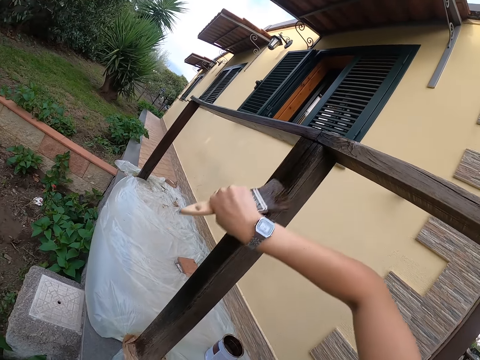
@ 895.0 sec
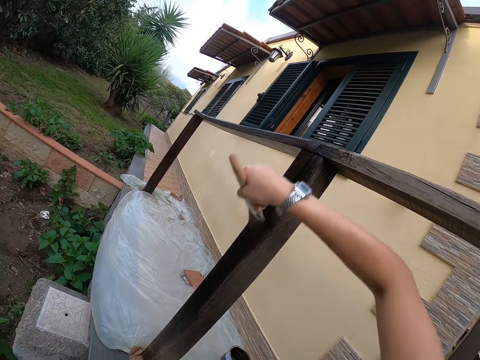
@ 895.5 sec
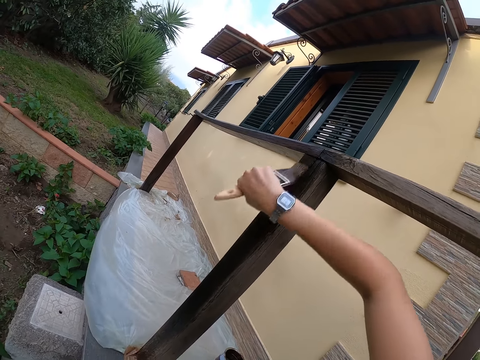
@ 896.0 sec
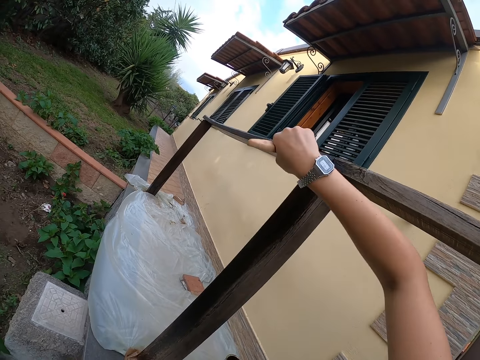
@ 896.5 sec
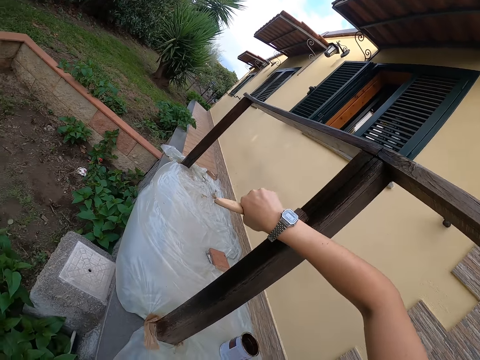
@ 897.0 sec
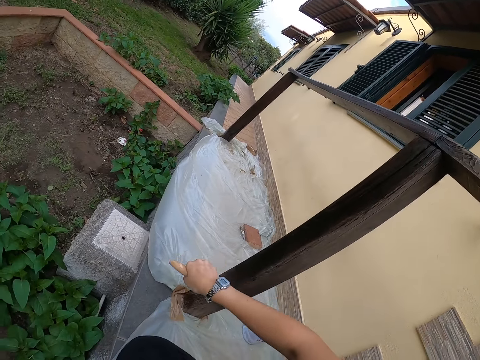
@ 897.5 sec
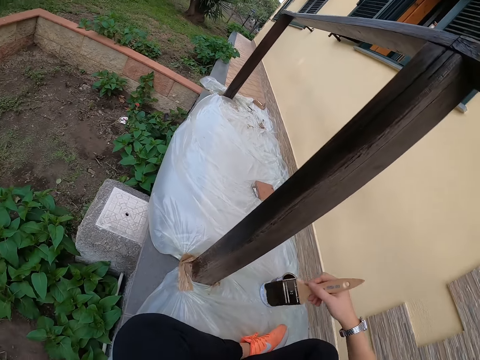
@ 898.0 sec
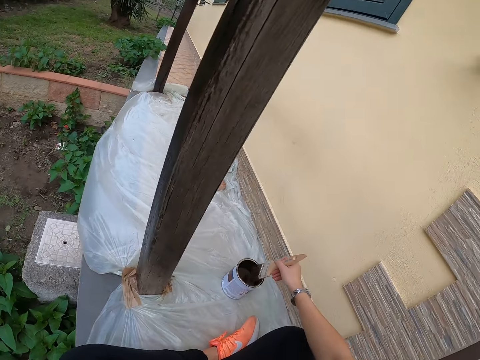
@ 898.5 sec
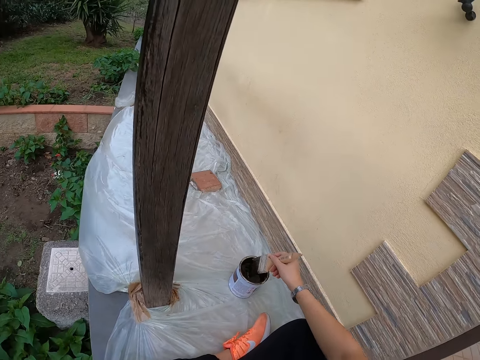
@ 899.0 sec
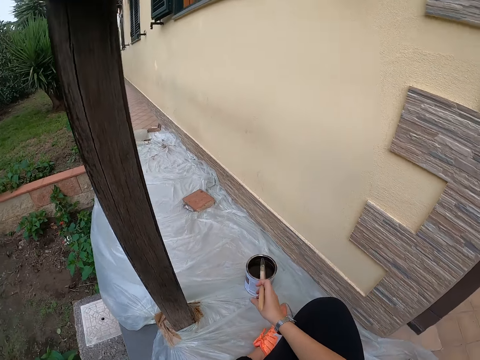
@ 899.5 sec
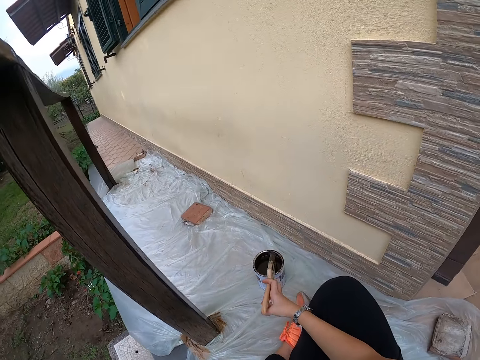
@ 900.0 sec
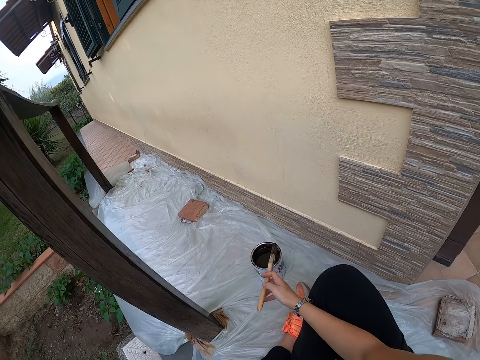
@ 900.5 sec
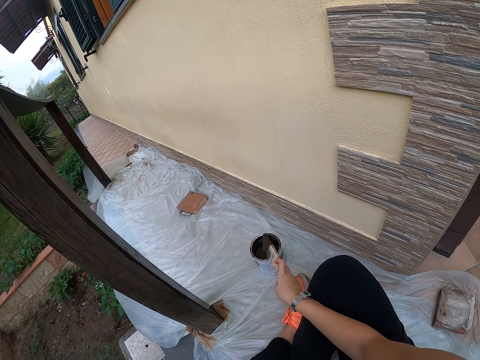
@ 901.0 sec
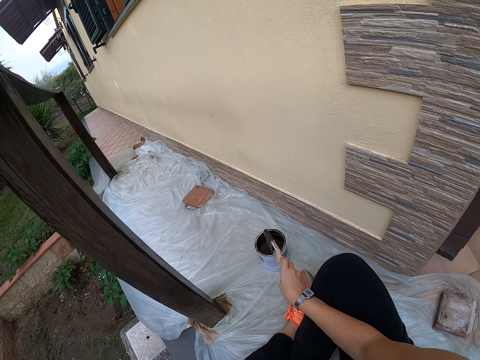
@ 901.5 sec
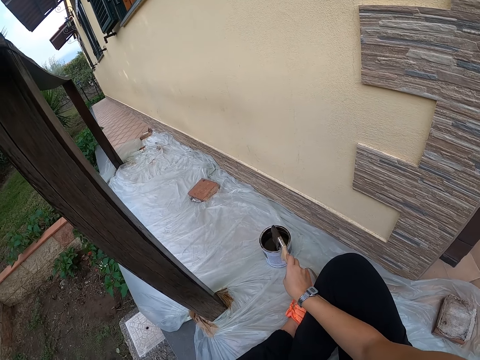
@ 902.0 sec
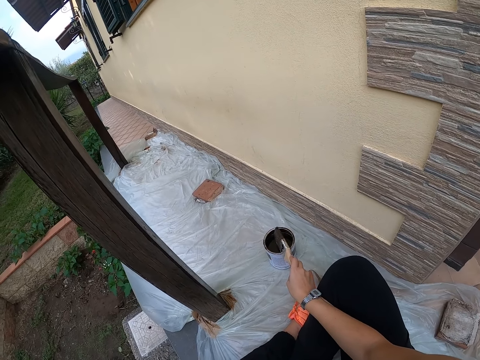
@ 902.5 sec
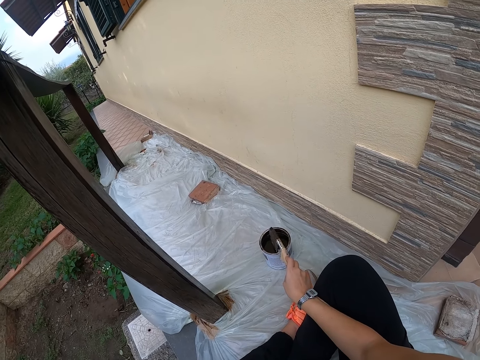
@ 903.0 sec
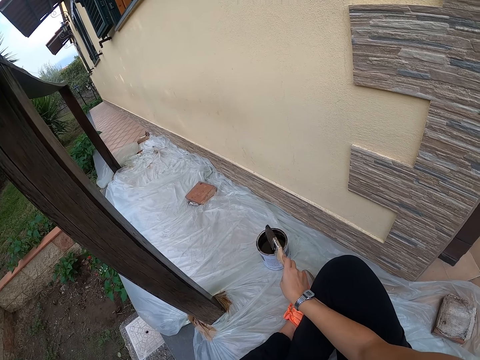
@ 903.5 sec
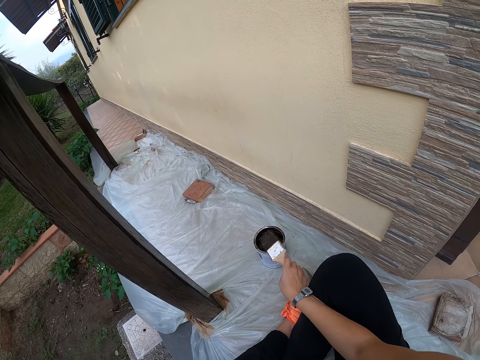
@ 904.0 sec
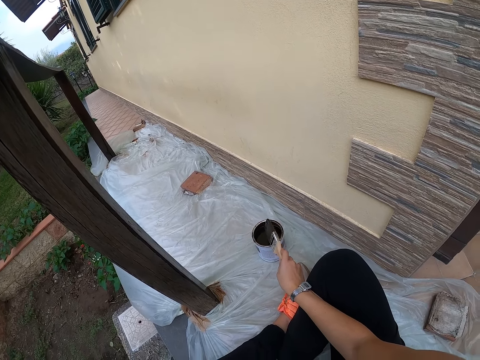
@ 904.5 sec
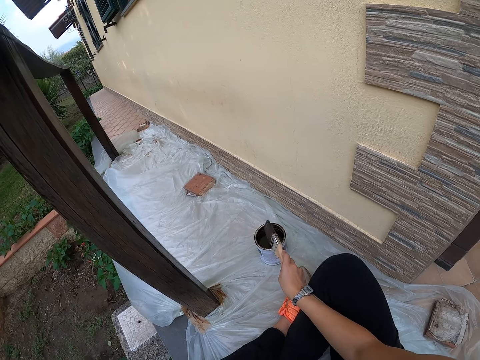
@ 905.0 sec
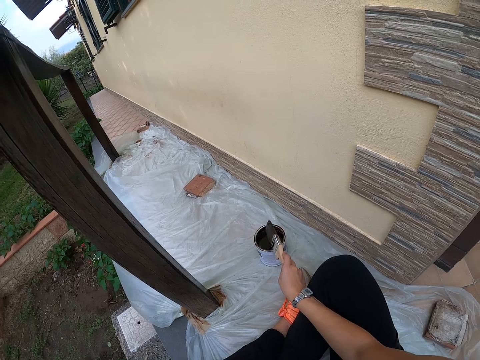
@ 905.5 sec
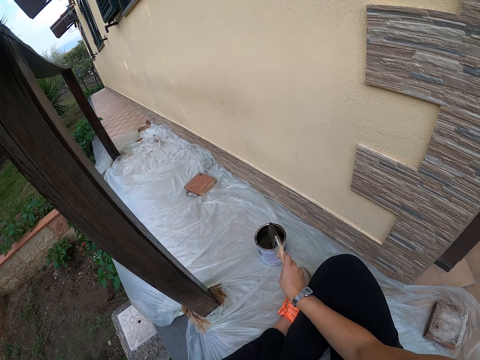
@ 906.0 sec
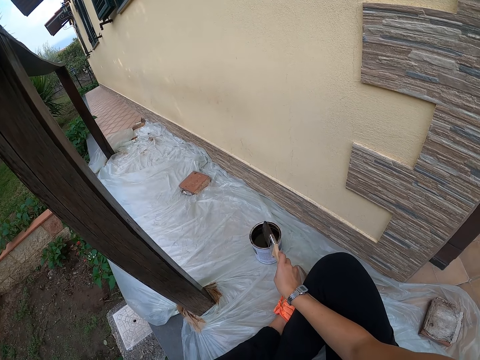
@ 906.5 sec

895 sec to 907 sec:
The camera wearer stops painting the balcony. They take some paint from the paint can or container with the paint brush. They take out the paint brush from the container. They hit the top of the paint can with the paint brush.

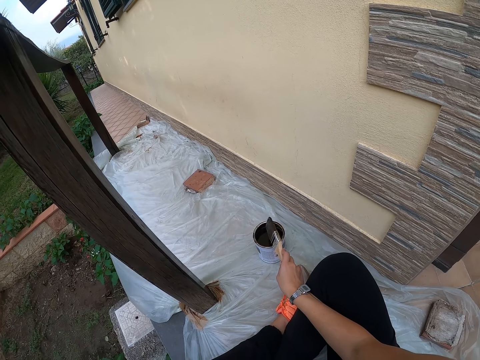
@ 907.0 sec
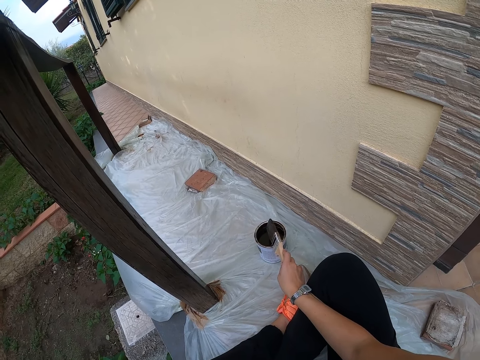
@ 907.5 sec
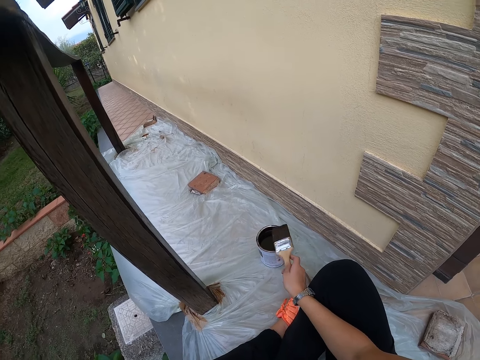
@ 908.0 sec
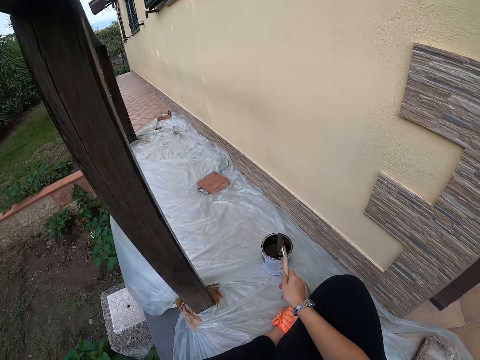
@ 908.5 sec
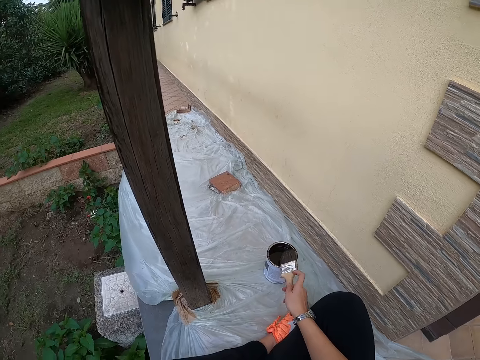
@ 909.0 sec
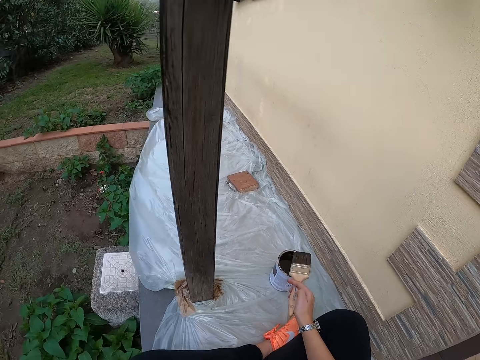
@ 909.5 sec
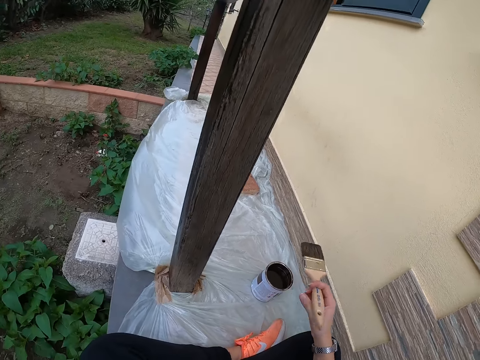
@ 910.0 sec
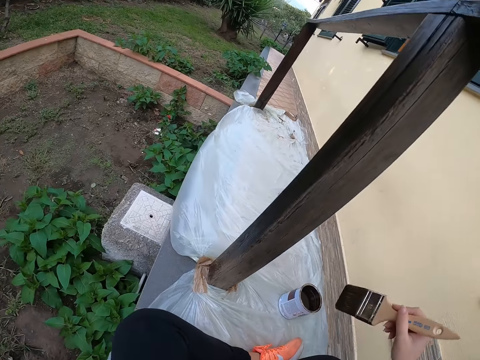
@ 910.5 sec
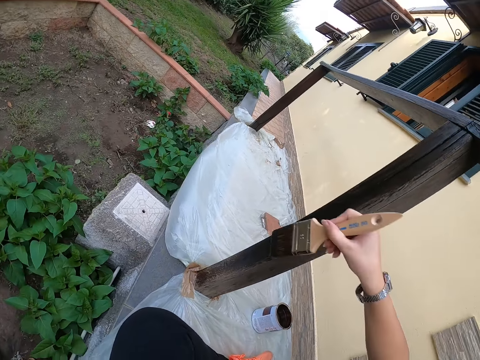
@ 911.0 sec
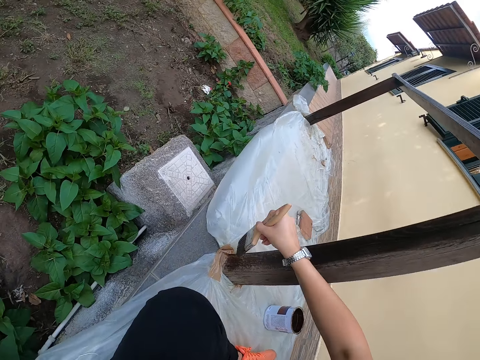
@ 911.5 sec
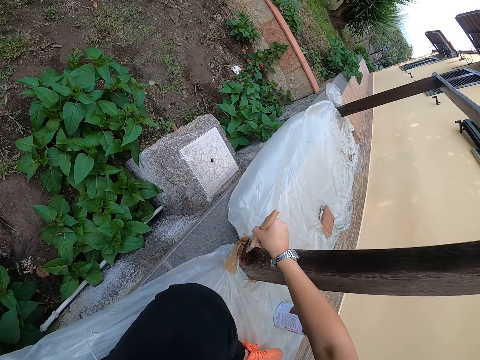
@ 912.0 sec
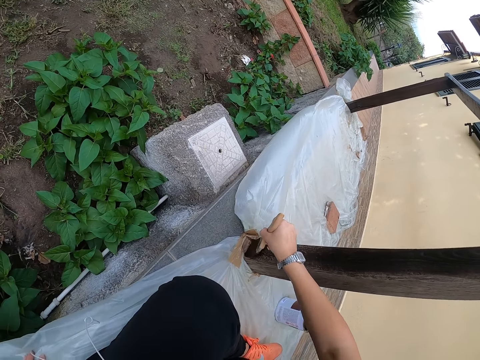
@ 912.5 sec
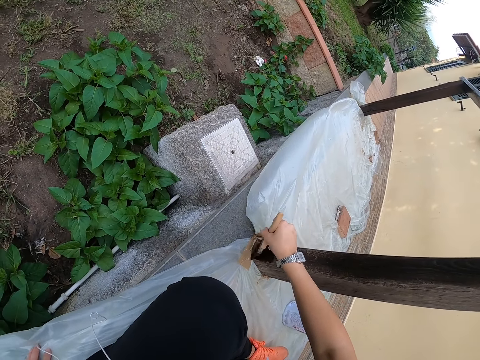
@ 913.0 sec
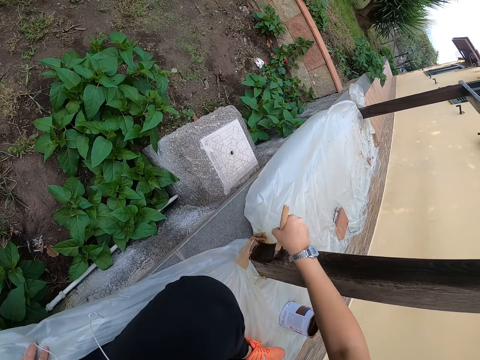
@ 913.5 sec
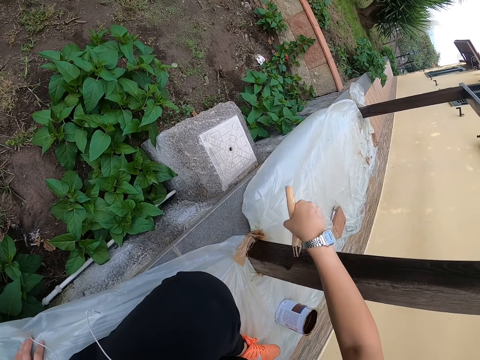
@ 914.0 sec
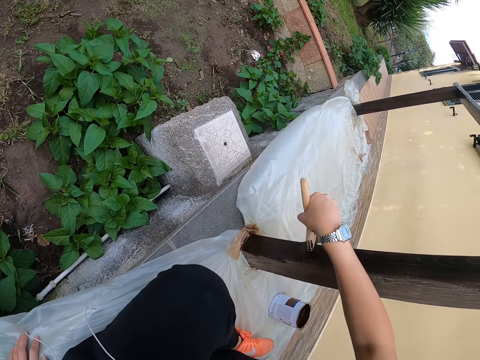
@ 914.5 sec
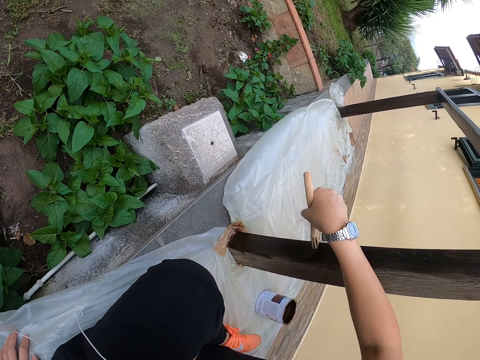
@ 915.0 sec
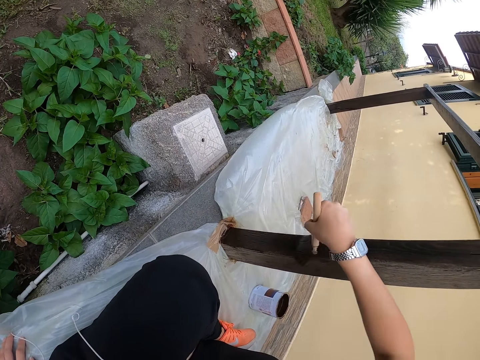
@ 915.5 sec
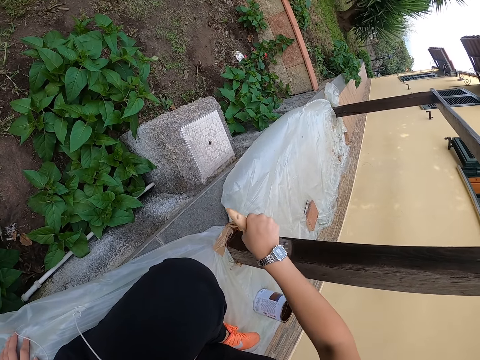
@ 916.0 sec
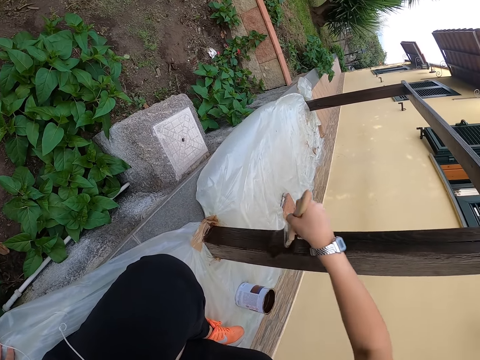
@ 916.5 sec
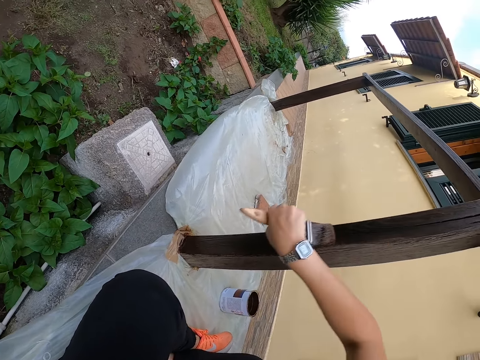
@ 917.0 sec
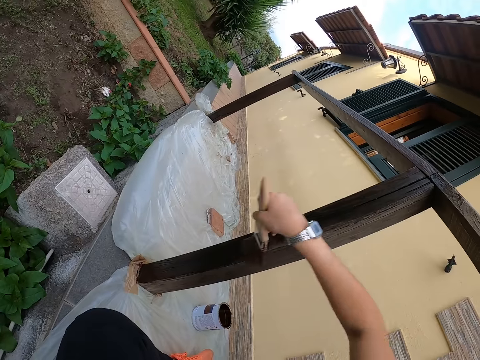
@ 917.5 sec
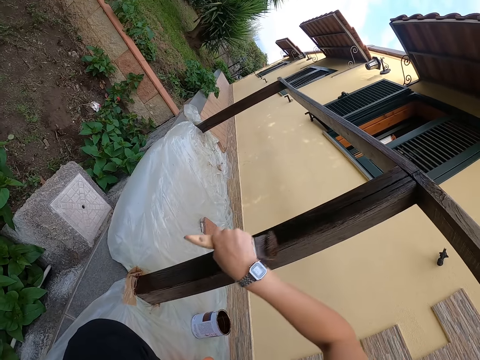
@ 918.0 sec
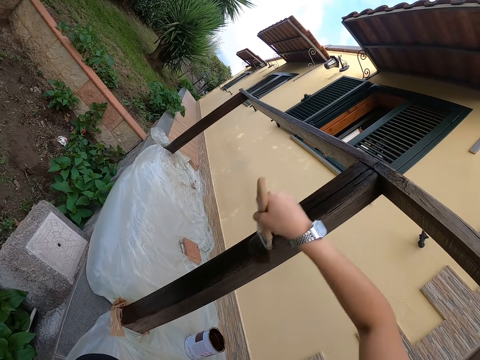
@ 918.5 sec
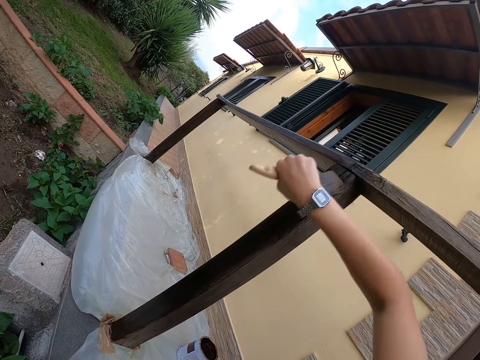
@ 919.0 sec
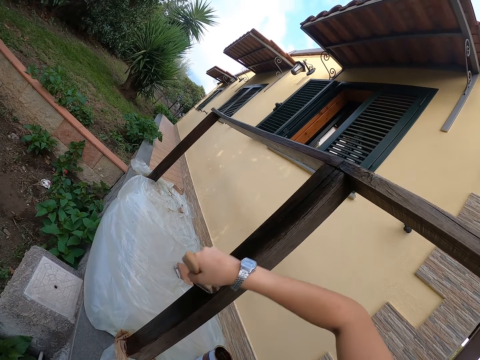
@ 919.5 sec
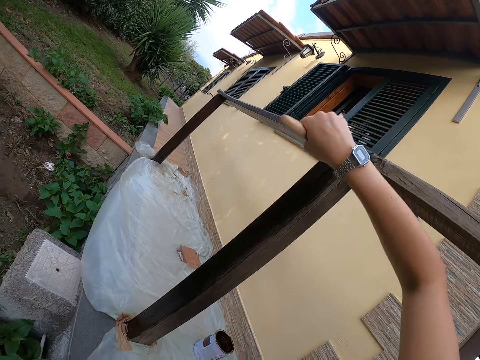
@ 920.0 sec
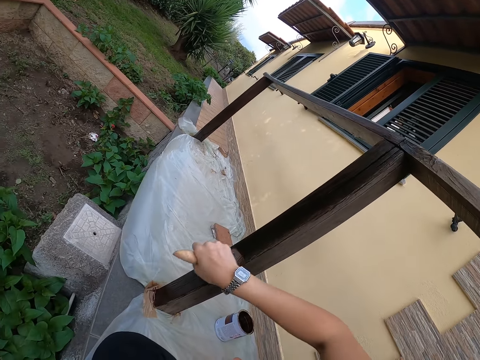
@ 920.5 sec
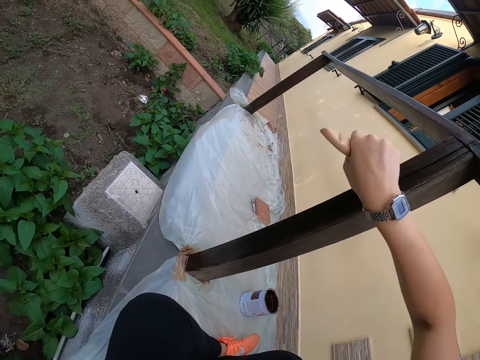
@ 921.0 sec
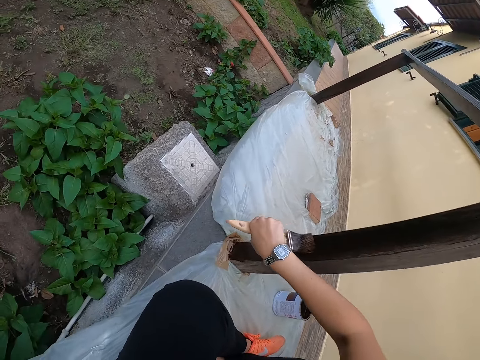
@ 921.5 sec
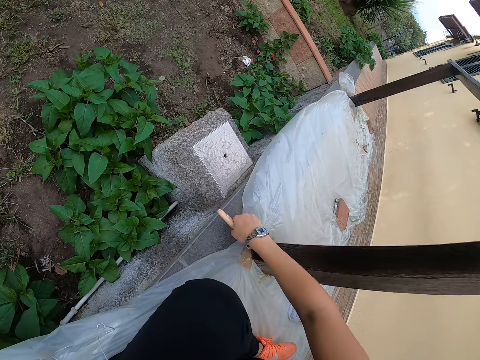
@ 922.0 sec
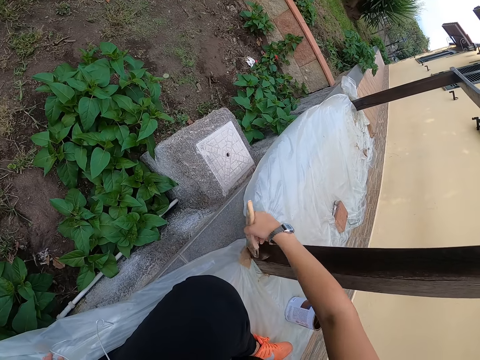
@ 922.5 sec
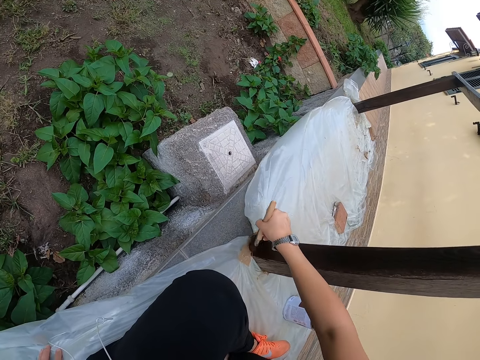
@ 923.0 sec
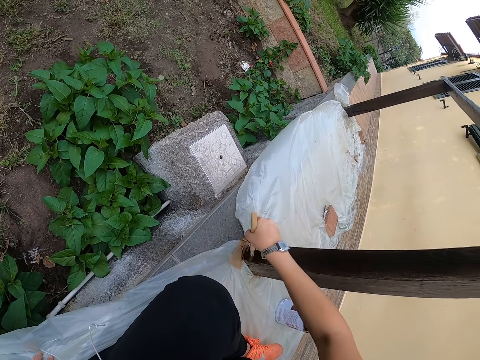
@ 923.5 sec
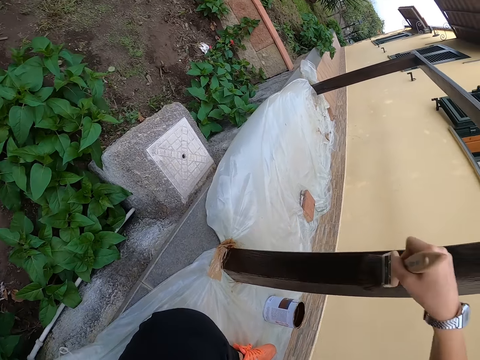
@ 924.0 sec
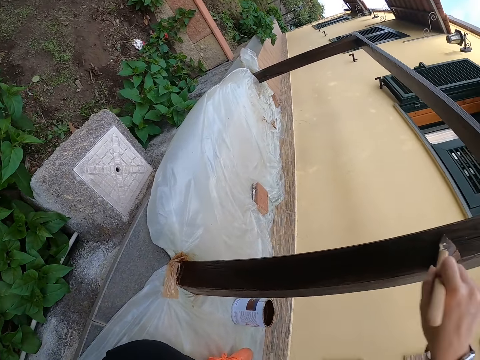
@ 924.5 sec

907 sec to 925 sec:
The camera wearer stops hitting the top of the paint can with the paint brush. They paint the balcony with the paint brush.
